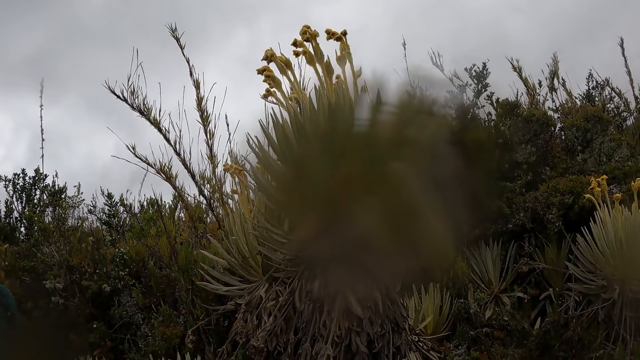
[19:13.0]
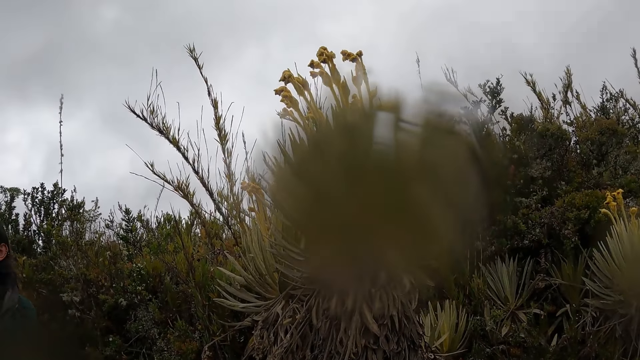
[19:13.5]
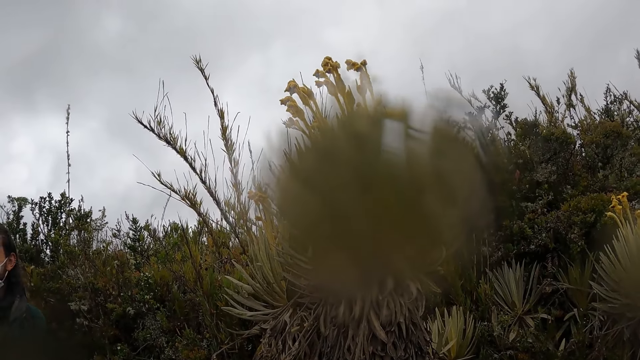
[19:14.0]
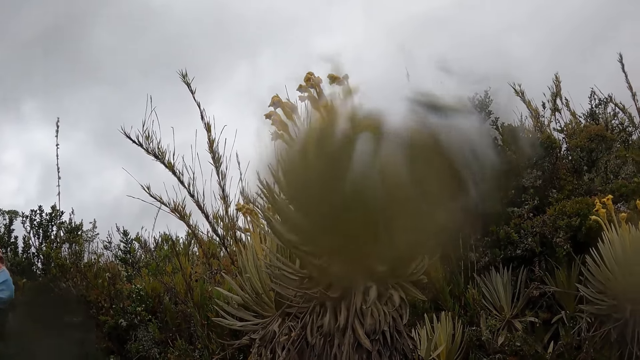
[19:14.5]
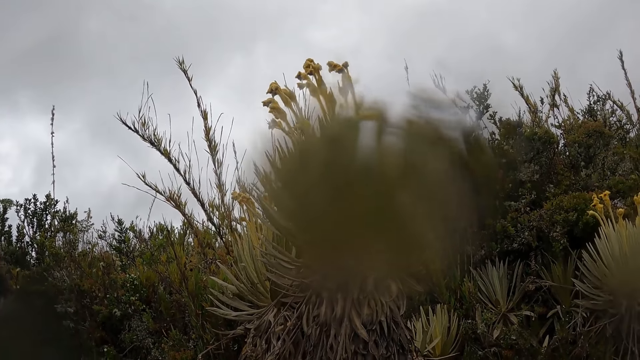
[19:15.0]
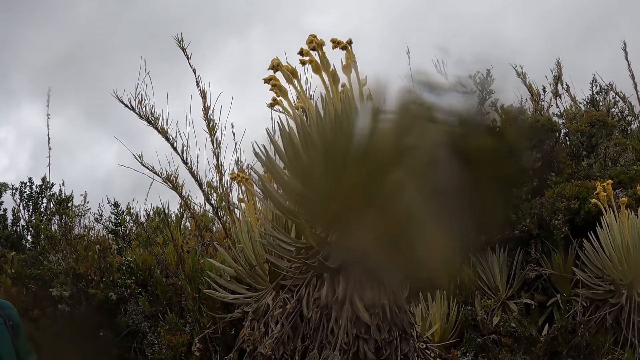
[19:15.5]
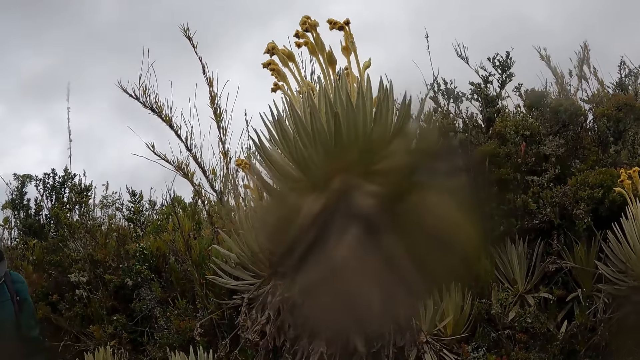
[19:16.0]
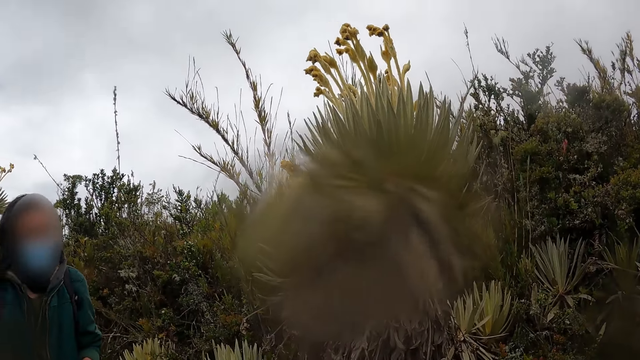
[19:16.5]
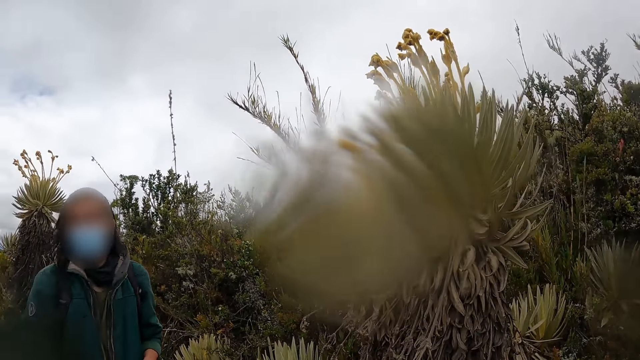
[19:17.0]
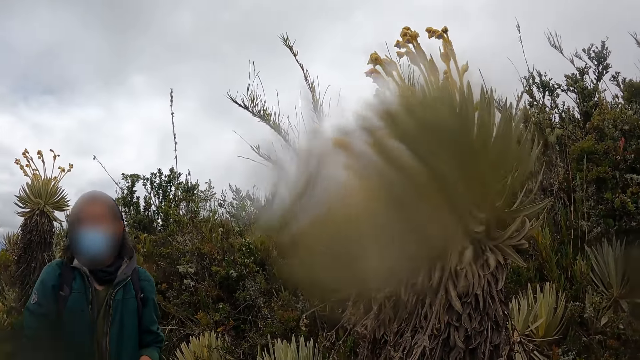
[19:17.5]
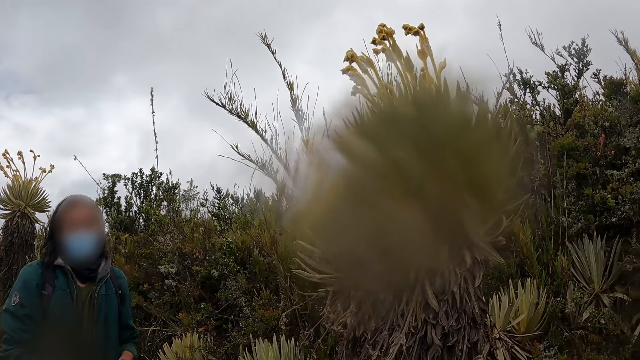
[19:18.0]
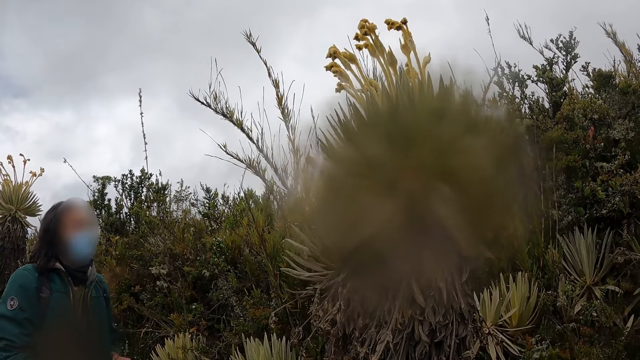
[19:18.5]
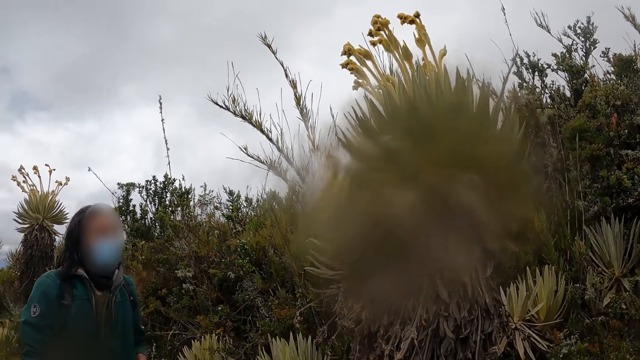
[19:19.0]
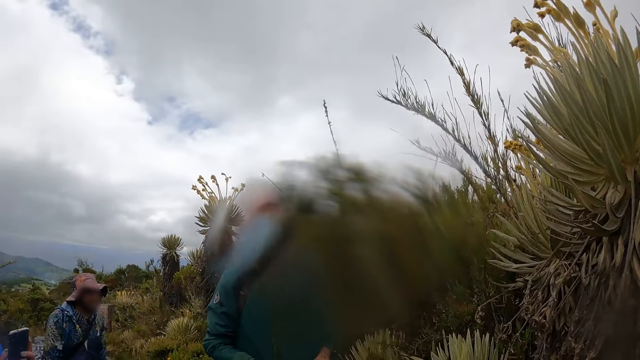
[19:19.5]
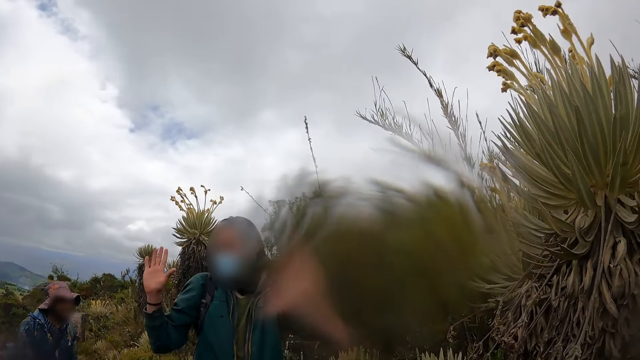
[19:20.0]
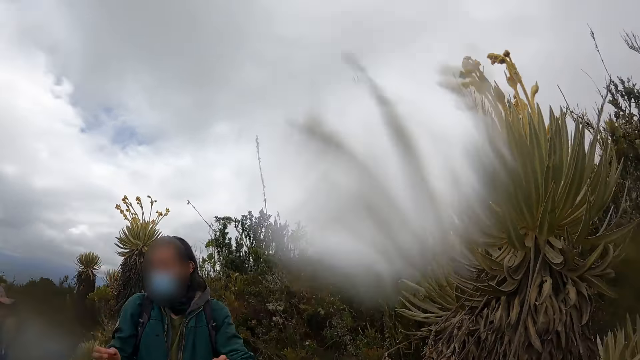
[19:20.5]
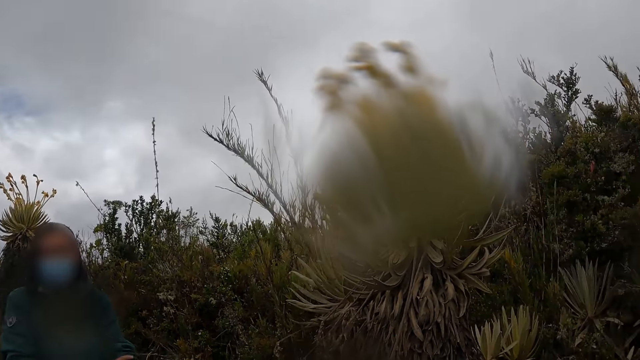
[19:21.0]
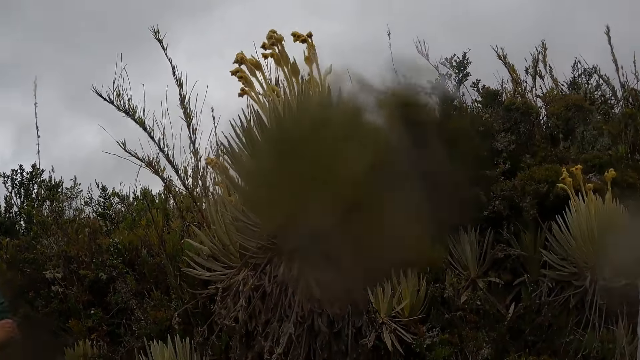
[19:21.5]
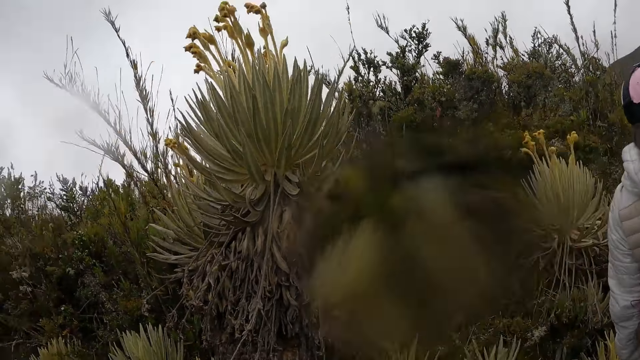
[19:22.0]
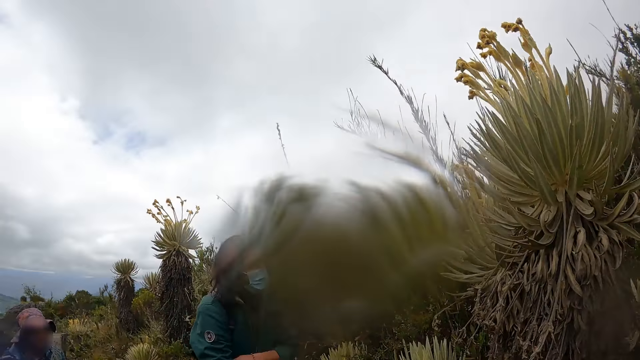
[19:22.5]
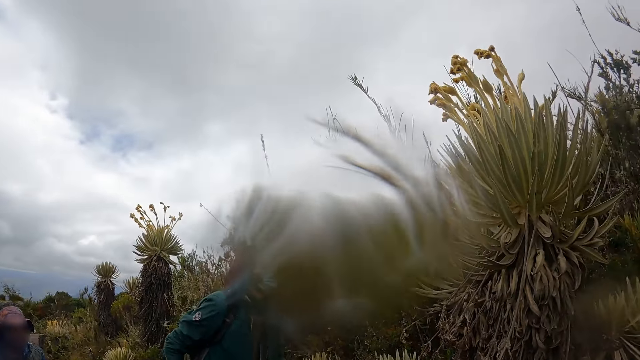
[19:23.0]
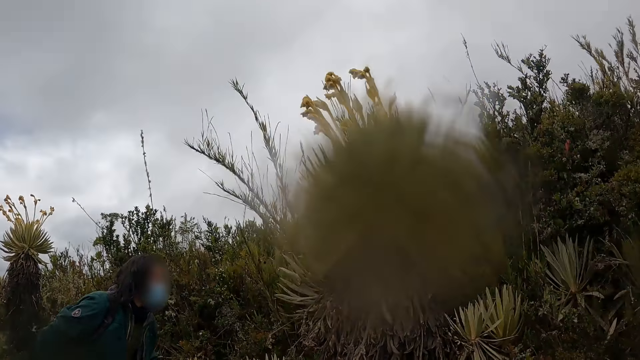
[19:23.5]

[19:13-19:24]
The camera wearer looks around.

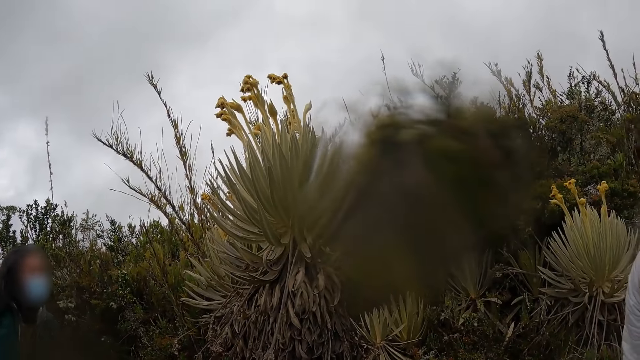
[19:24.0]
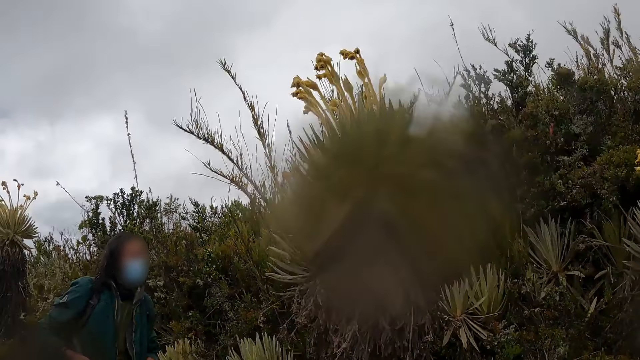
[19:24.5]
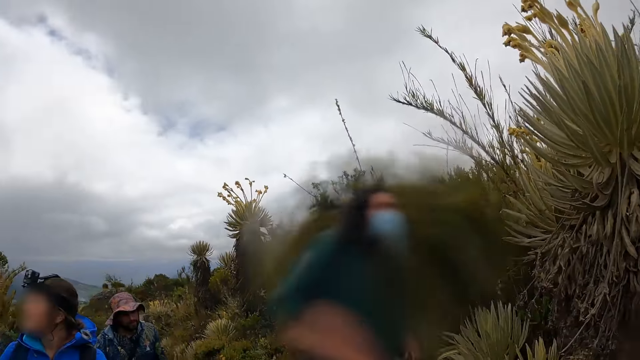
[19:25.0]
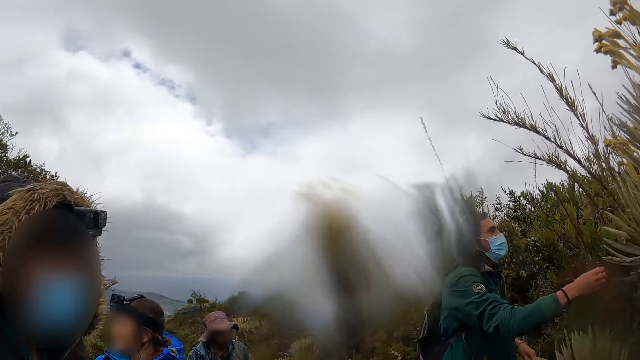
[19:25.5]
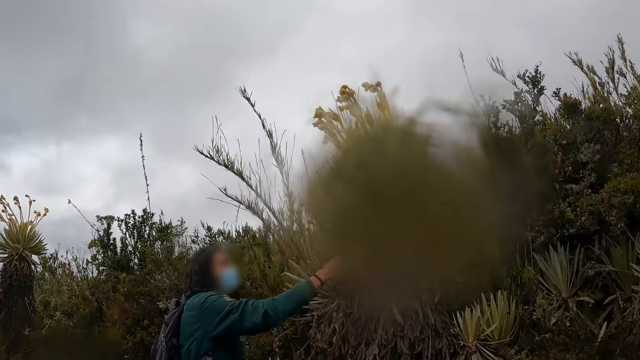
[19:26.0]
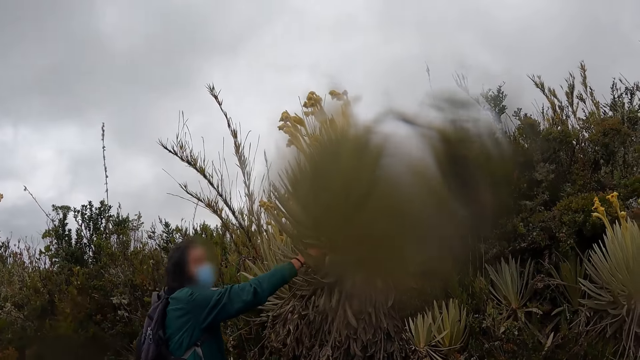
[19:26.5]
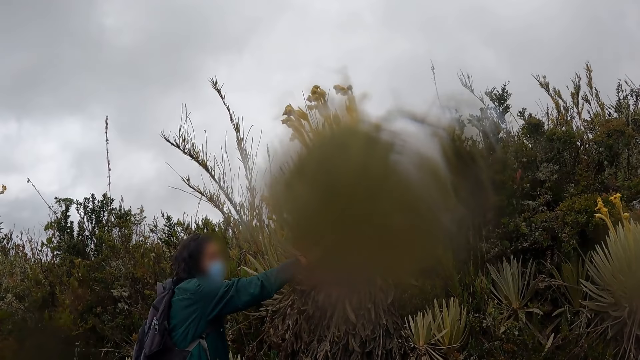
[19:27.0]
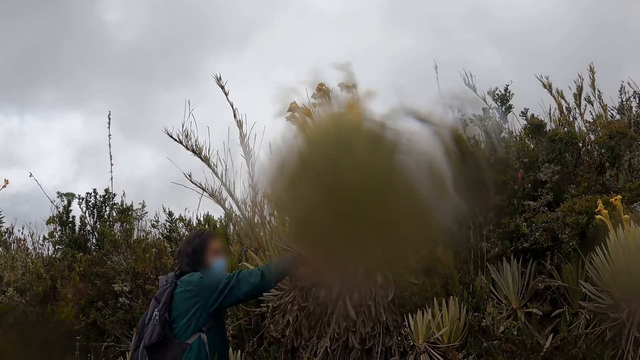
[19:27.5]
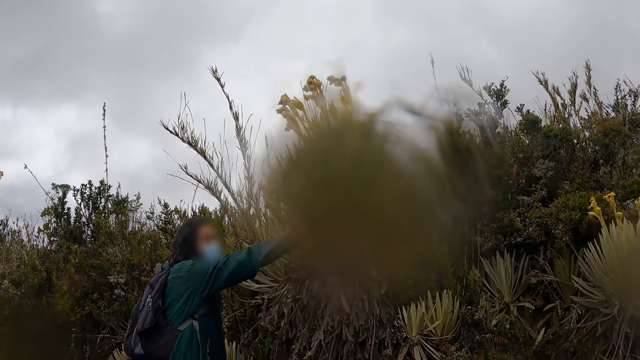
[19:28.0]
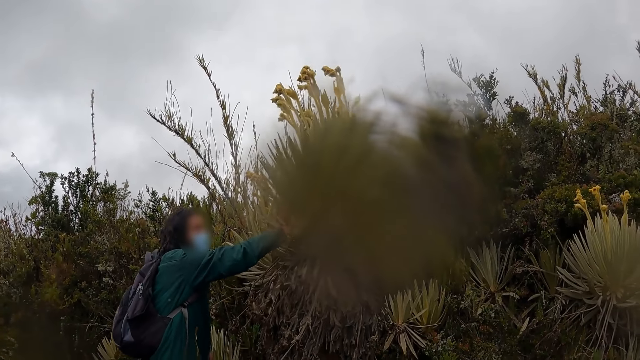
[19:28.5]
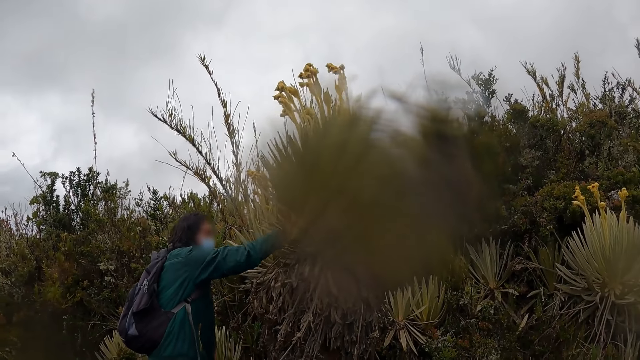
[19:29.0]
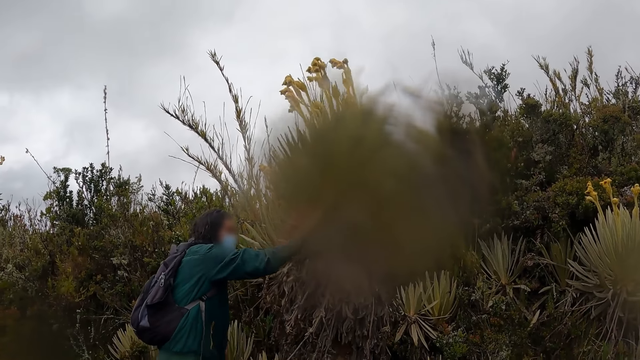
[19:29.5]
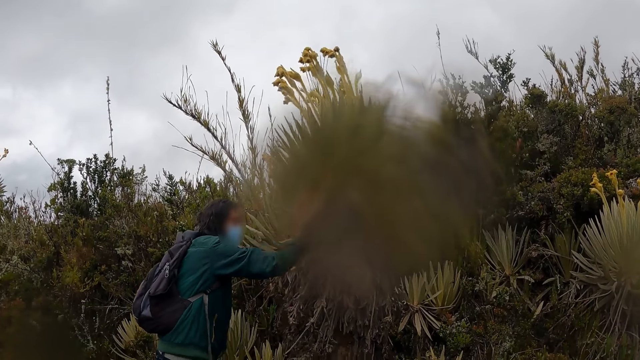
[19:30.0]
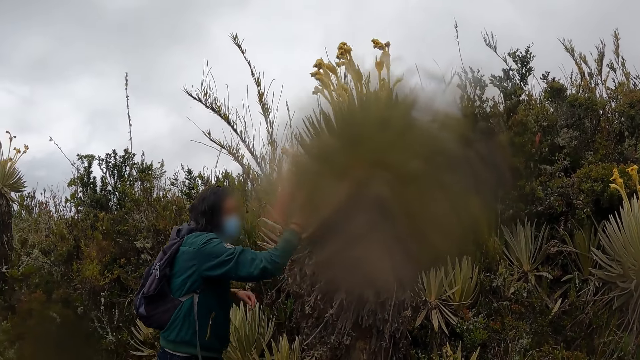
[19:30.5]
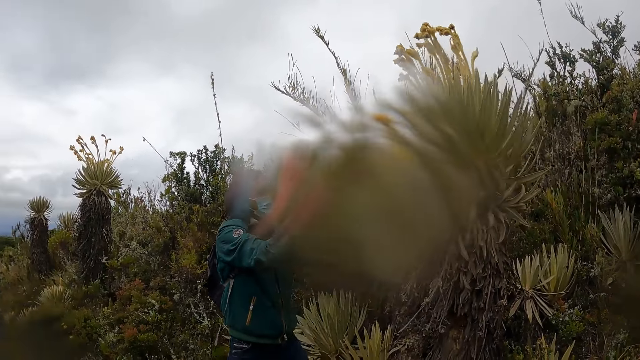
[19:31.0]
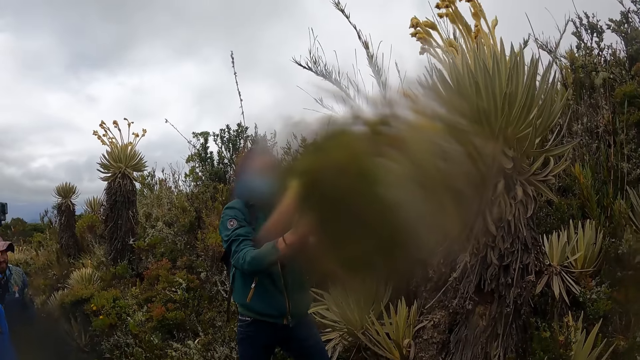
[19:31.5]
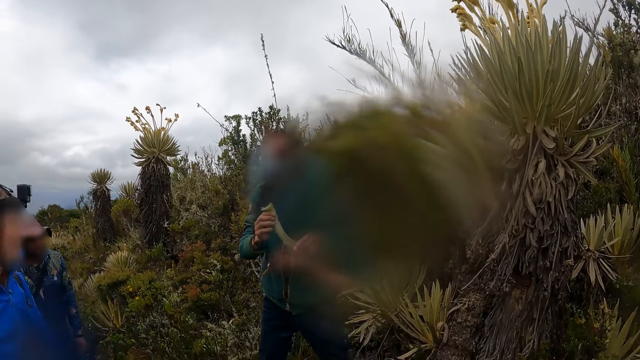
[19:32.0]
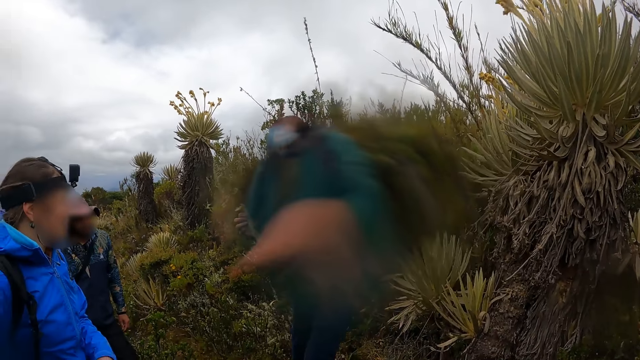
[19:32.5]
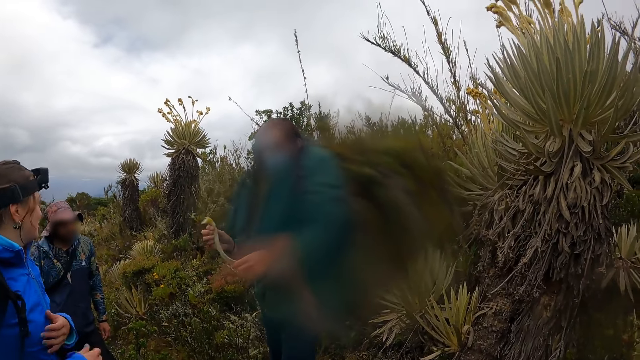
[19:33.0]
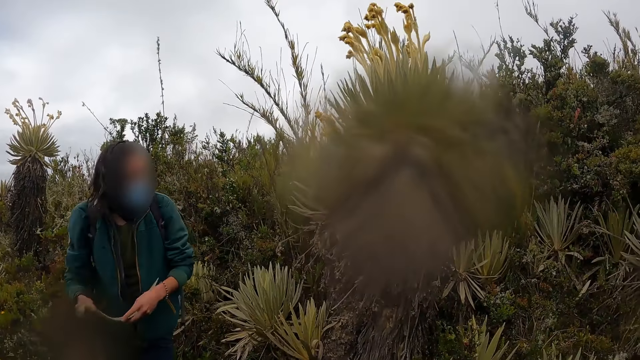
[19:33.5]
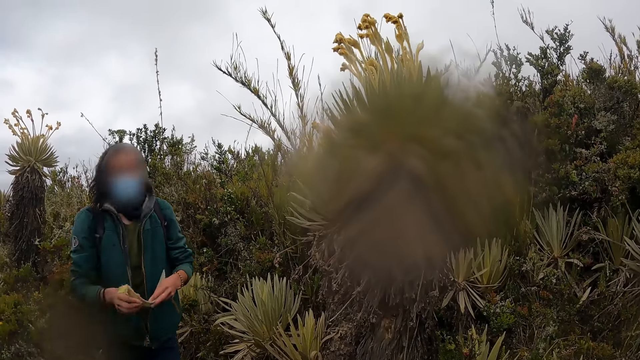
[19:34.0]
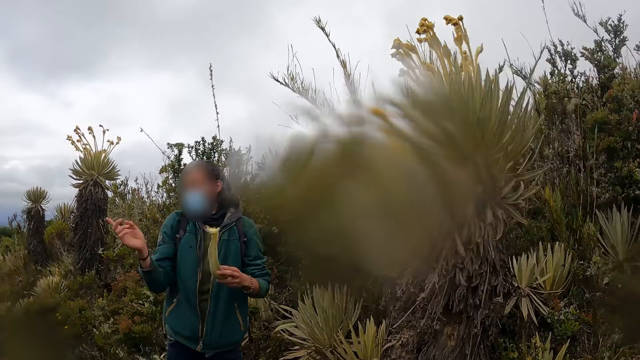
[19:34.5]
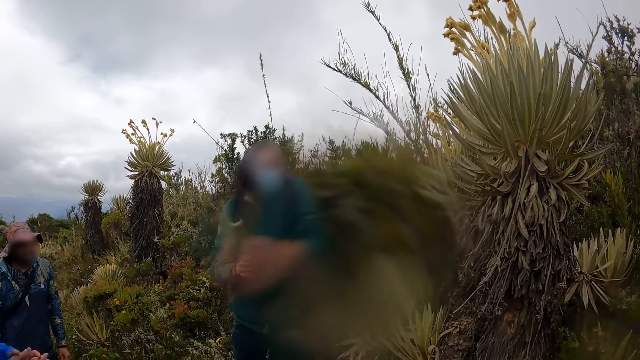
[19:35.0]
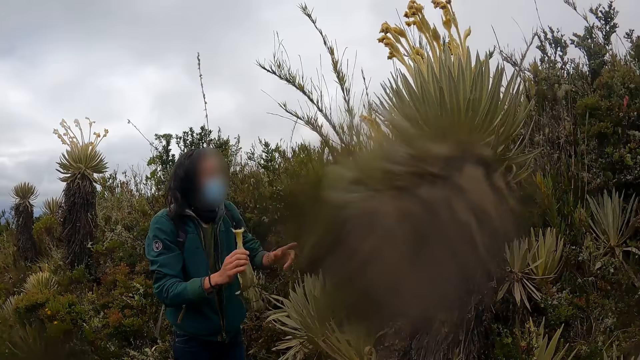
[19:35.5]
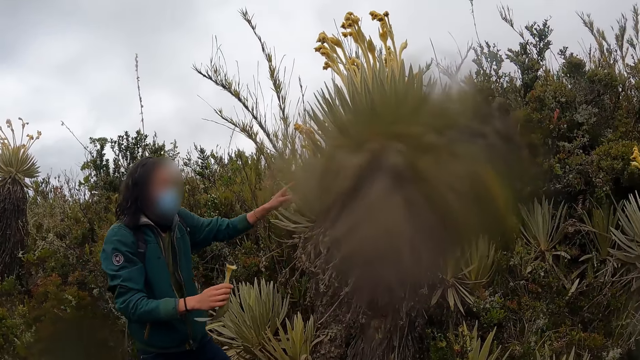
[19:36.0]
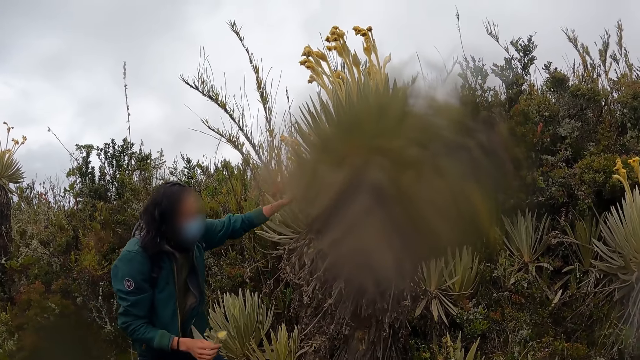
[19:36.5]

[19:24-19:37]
A man cuts a flower from a bush with his right hand. The camera wearer looks at the plant. The man passes the flower from his right hand to his left hand. The man picks the plant and passes the flower from his left hand to his right hand.
